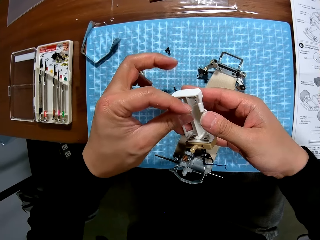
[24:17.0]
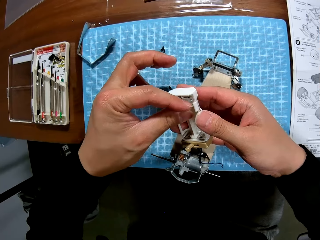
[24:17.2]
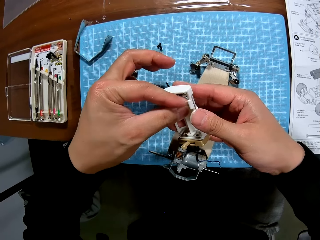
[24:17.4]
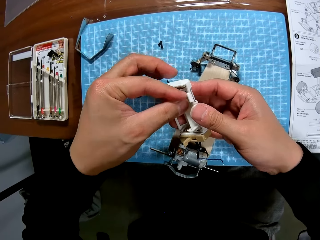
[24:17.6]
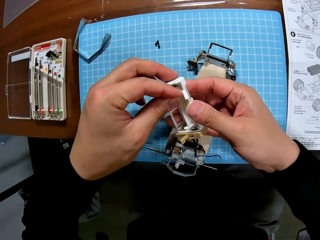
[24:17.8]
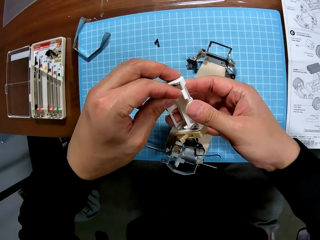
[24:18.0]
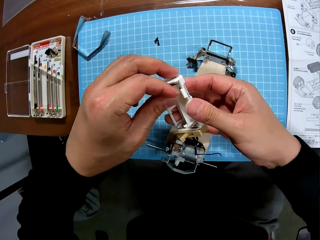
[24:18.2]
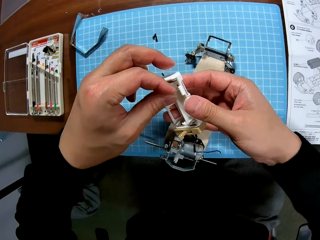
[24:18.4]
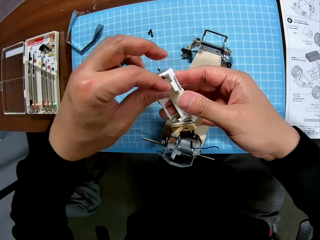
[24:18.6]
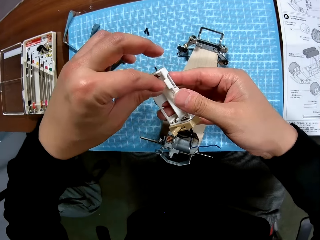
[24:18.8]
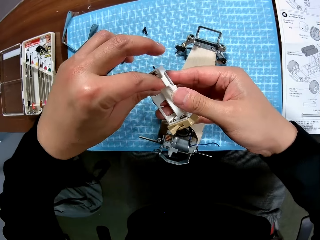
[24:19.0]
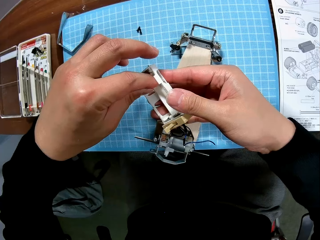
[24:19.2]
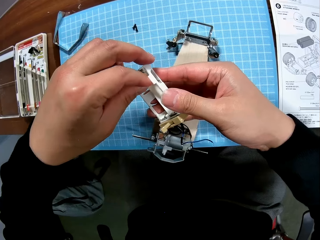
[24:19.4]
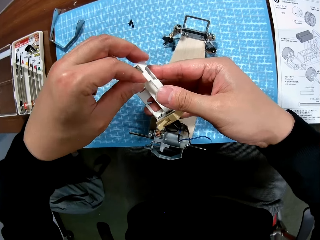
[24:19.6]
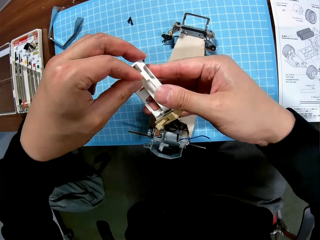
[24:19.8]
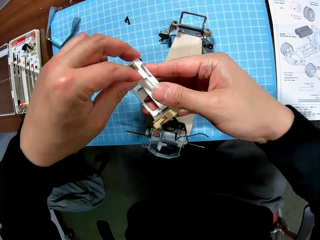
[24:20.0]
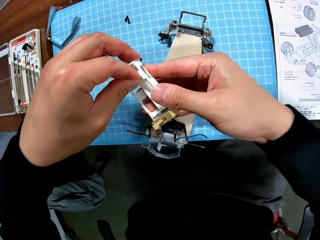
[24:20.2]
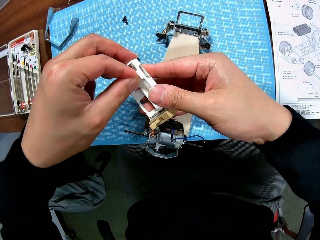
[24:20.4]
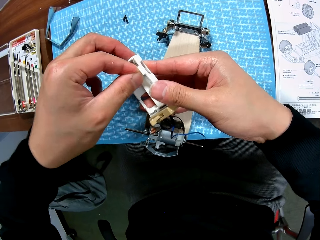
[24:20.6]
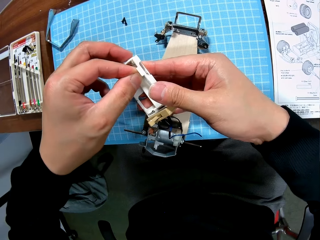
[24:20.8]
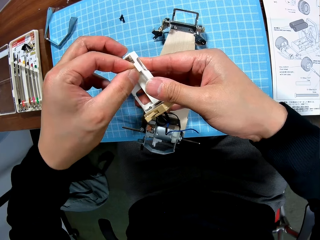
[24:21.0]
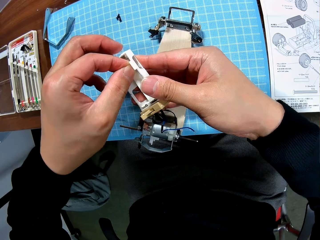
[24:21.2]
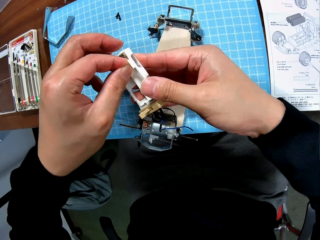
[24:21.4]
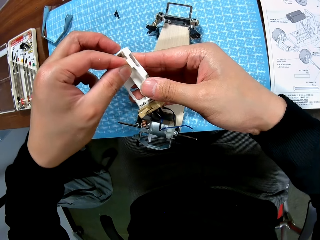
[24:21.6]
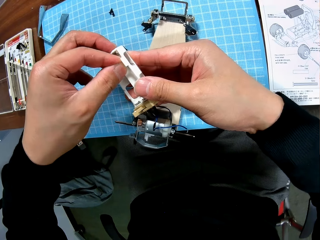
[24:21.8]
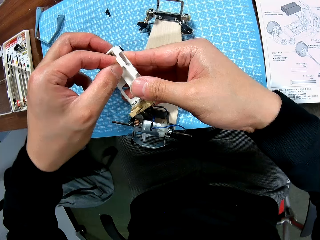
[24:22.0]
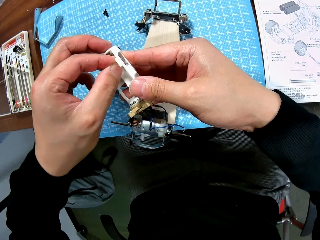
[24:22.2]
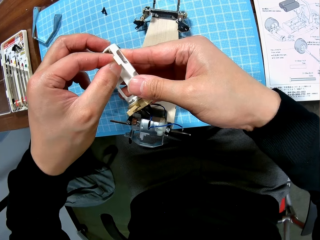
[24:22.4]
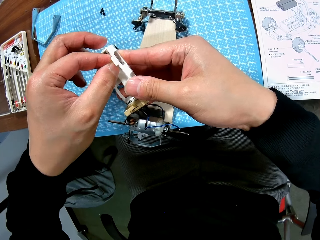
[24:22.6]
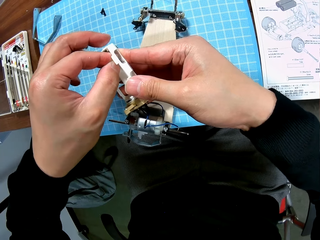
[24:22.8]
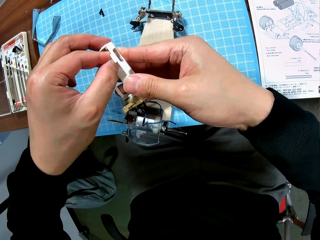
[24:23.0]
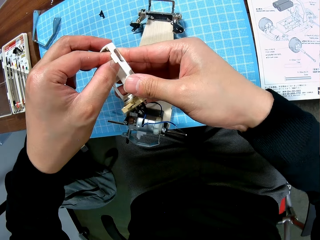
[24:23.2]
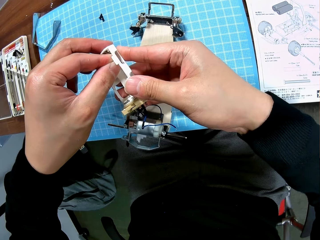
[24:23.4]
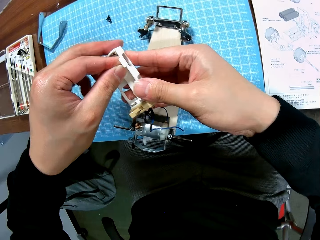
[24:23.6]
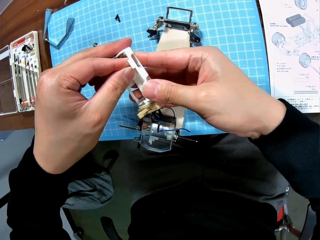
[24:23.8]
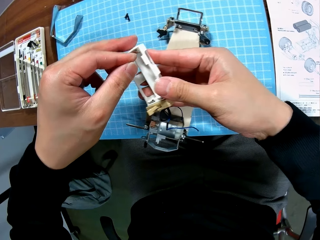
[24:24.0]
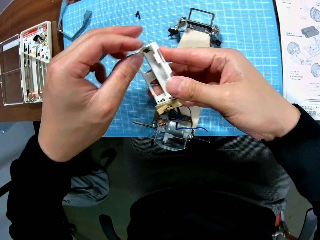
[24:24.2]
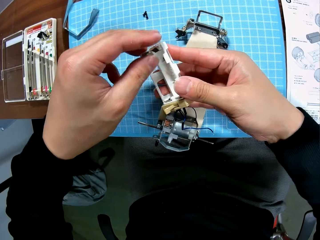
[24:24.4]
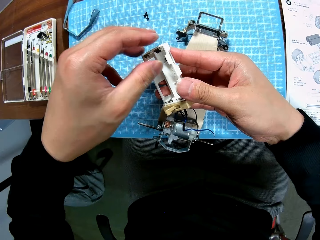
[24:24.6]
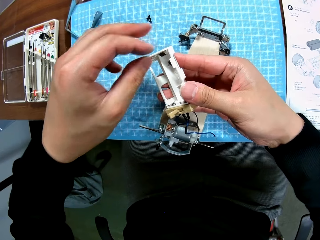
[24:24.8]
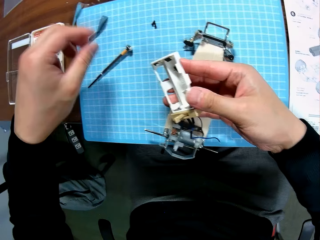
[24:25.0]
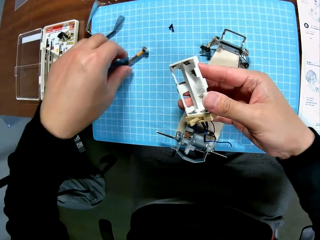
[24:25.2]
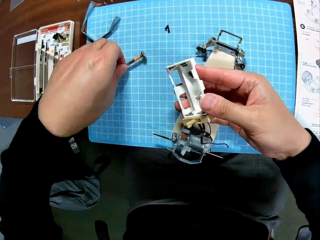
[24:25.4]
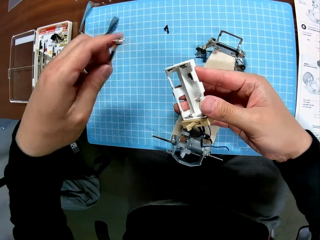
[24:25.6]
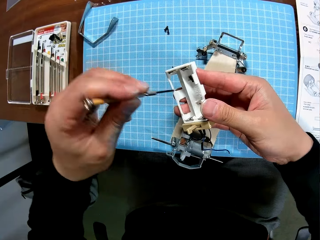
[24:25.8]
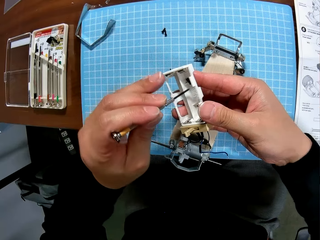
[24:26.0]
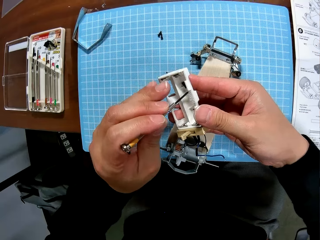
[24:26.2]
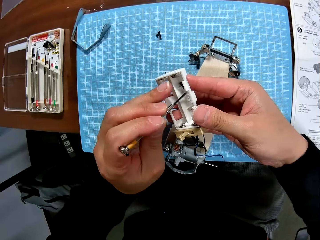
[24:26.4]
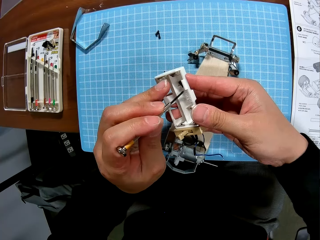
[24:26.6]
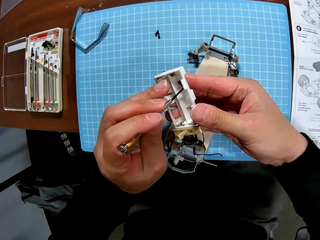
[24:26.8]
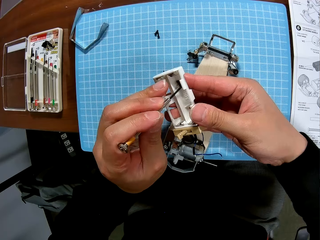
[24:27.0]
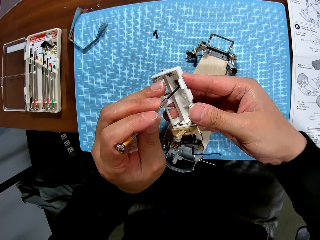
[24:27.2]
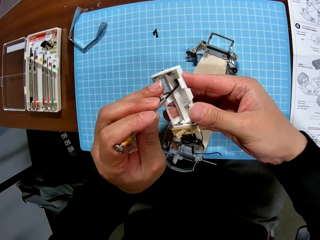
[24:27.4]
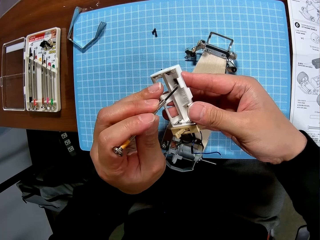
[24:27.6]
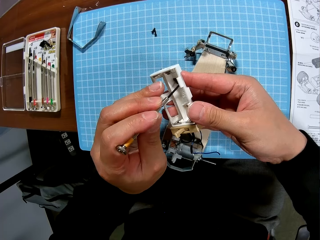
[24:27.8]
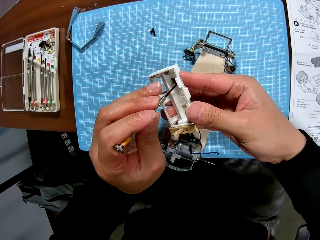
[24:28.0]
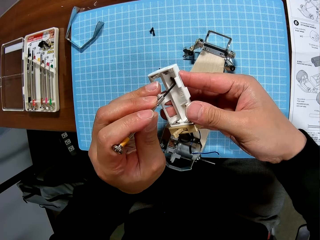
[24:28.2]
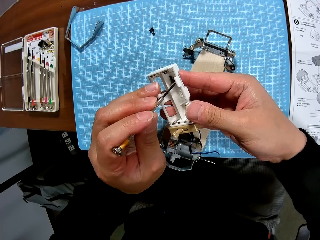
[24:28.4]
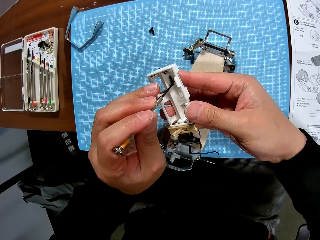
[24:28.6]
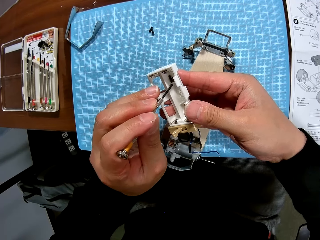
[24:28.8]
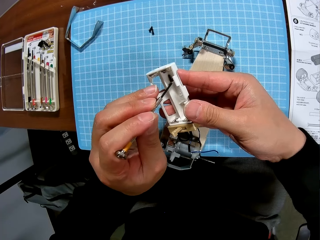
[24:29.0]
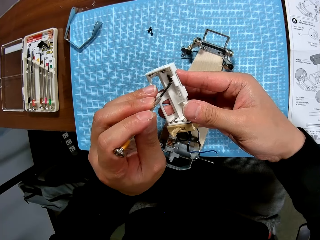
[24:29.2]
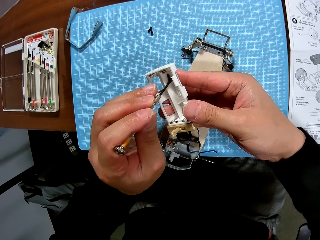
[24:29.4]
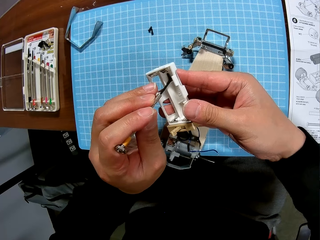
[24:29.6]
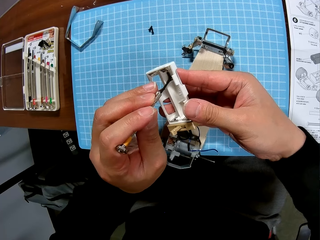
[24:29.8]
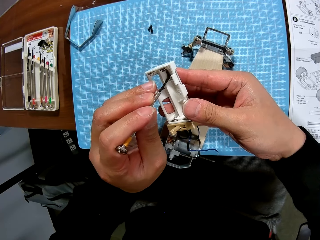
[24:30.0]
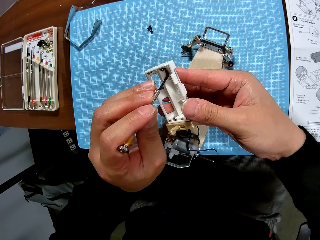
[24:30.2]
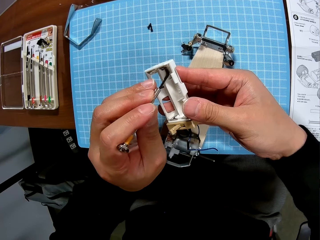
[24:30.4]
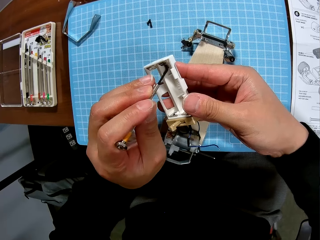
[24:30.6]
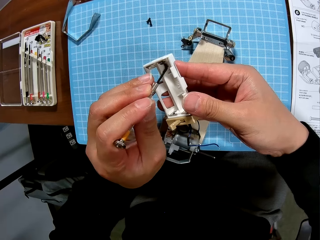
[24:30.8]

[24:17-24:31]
The camera wearer puts the screw in the piece. They pick the screwdriver from the table. They move a screw using the screwdriver. They screw the piece with the screwdriver.

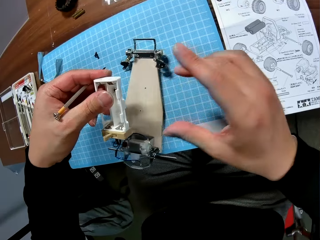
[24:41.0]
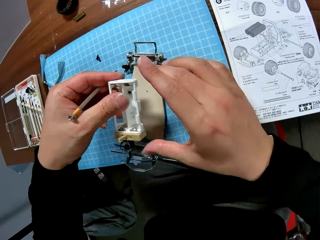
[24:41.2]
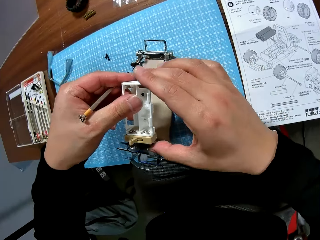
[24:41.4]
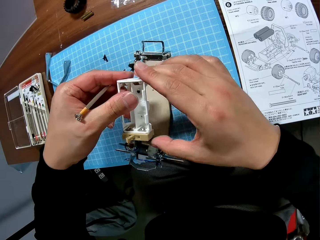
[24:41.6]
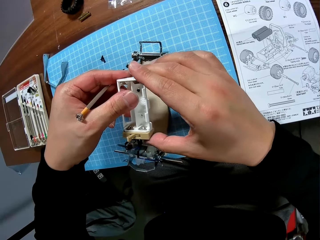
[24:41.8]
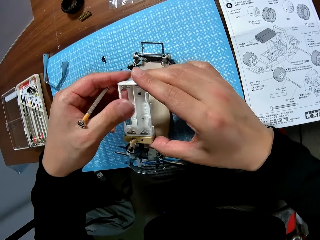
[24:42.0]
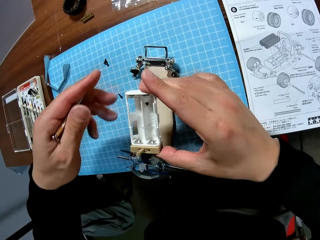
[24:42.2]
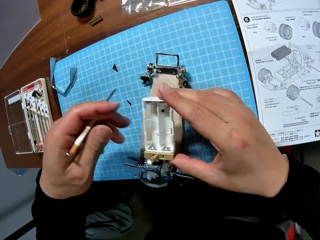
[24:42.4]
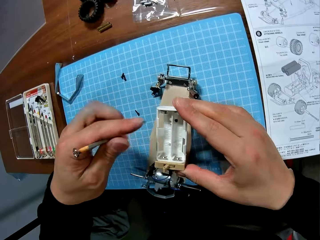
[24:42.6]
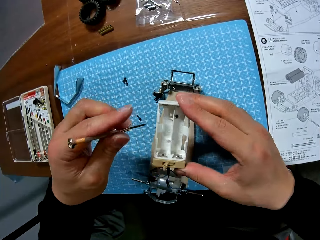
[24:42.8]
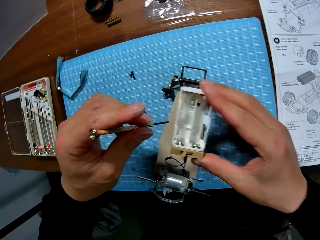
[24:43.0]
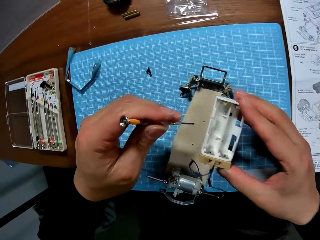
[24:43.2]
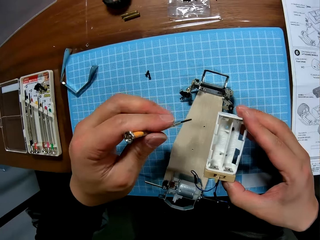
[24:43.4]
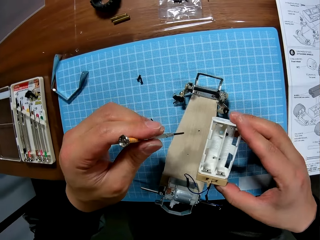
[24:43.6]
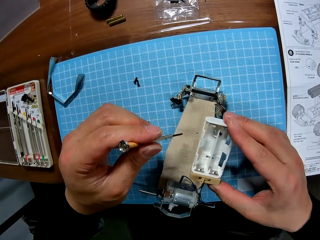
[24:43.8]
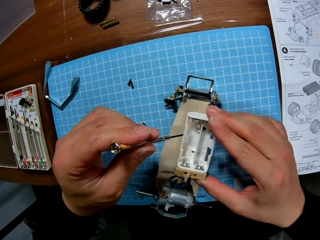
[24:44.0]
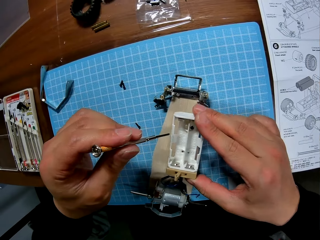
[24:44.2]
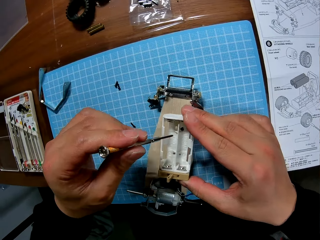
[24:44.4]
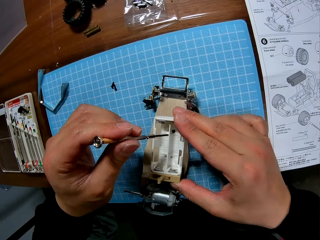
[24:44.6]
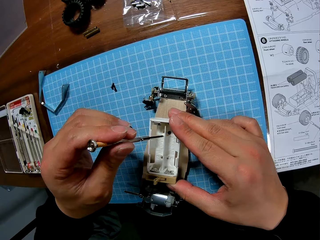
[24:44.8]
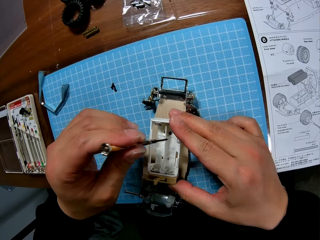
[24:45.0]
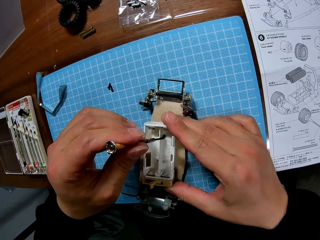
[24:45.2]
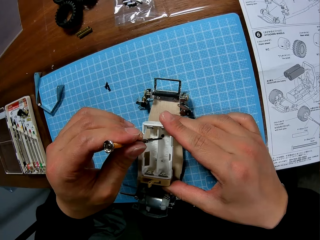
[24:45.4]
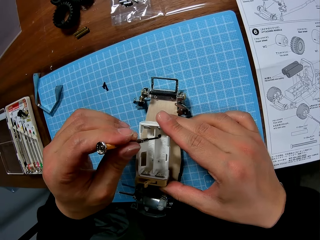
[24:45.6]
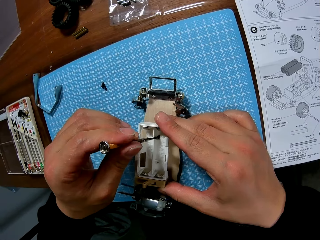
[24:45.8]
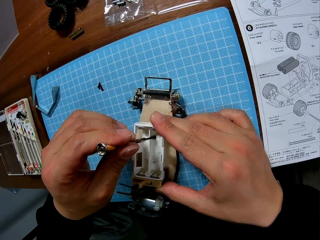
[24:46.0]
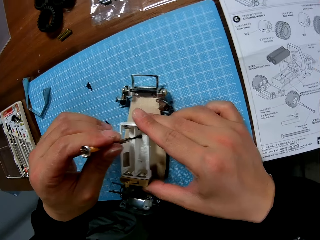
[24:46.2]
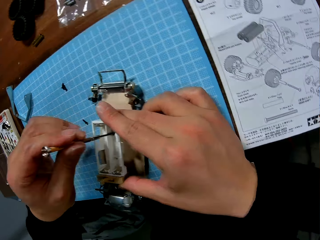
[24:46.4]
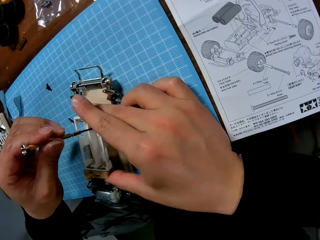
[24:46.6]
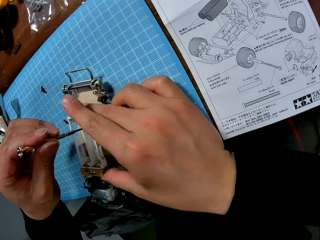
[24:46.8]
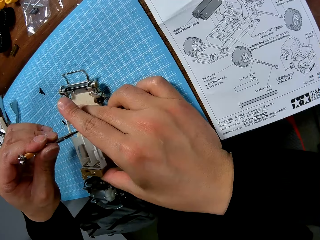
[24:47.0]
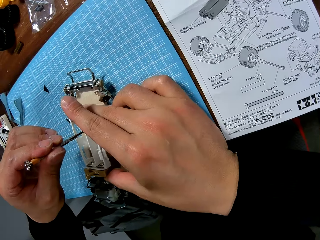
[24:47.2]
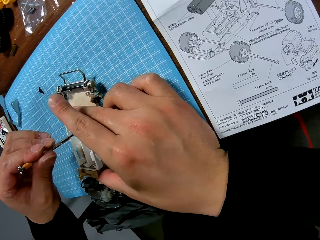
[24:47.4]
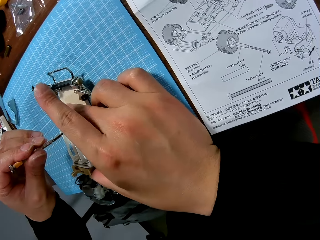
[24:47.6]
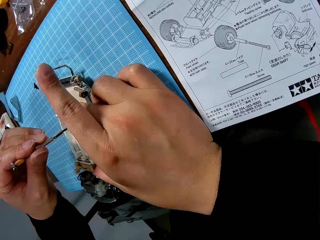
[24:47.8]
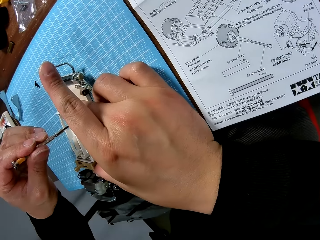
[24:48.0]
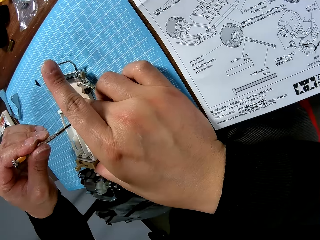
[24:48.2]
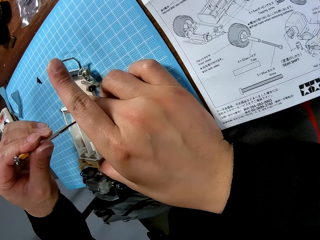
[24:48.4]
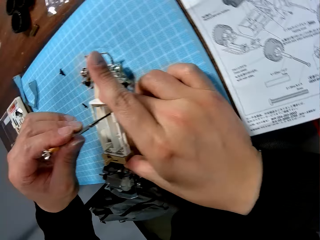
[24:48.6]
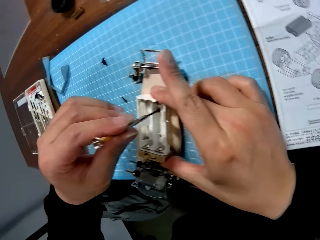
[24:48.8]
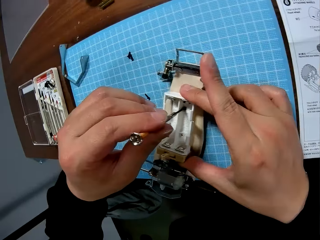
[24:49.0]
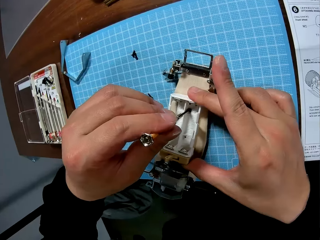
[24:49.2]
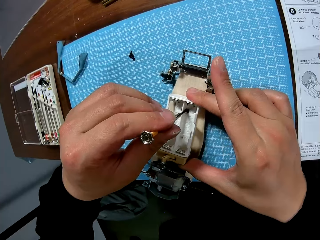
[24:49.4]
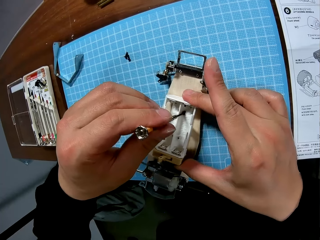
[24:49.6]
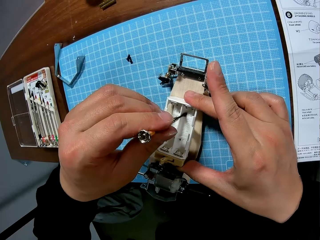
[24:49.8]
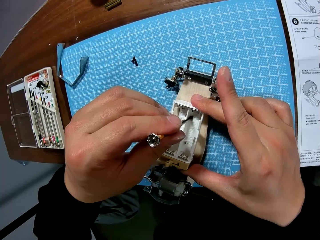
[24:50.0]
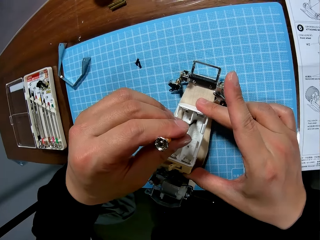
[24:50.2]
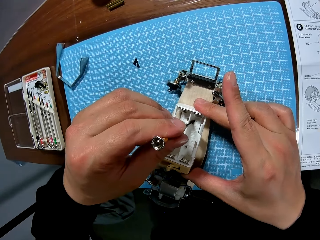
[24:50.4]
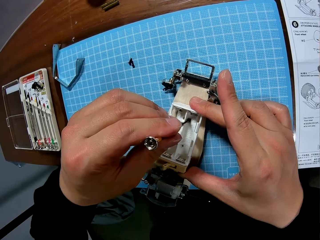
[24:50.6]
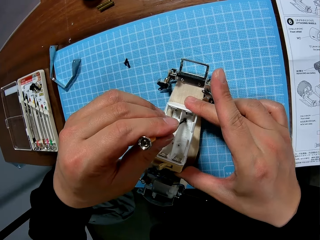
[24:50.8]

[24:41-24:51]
The camera wearer adjusts the piece. They hold a battery holder and put the battery holder on a toy. They screw the piece with the screwdriver.
